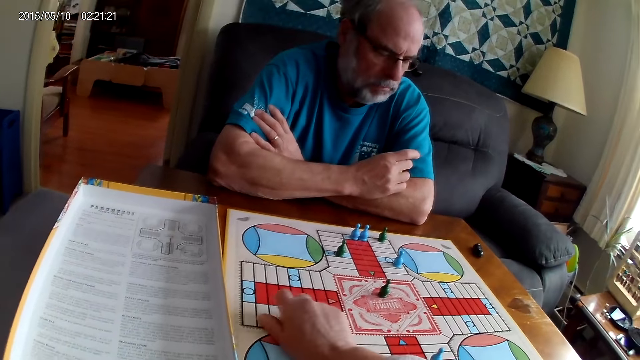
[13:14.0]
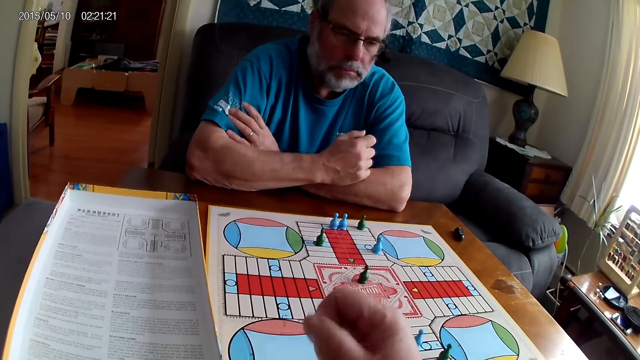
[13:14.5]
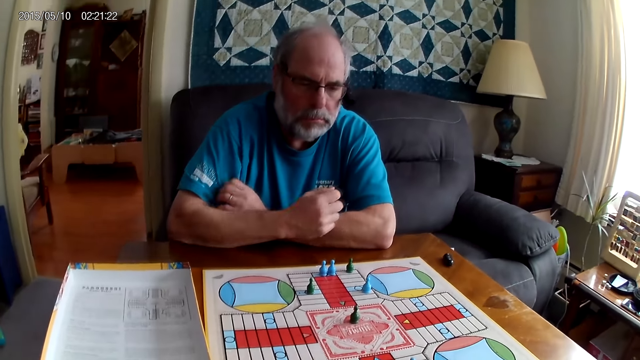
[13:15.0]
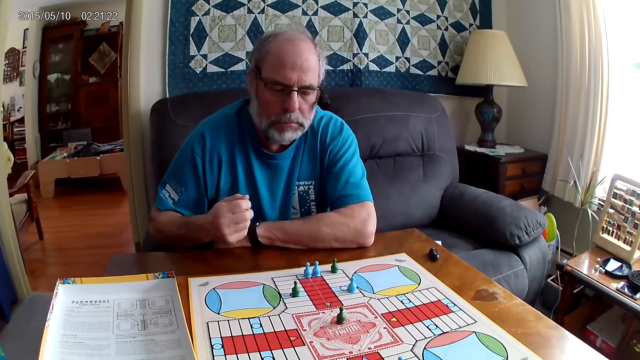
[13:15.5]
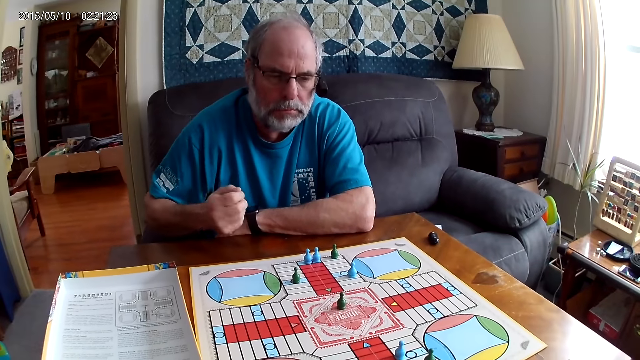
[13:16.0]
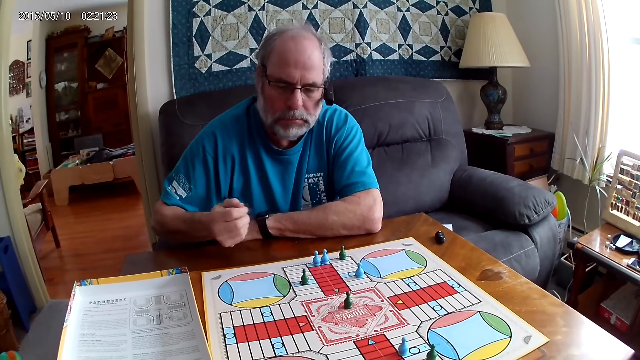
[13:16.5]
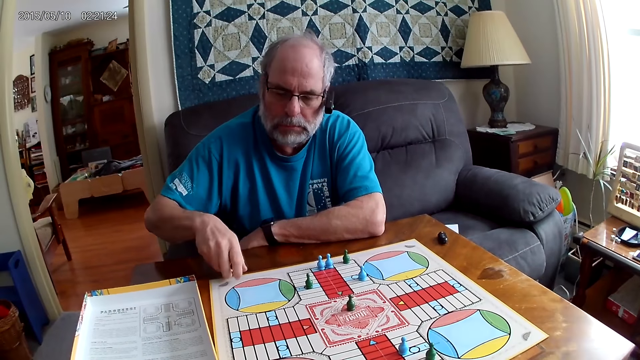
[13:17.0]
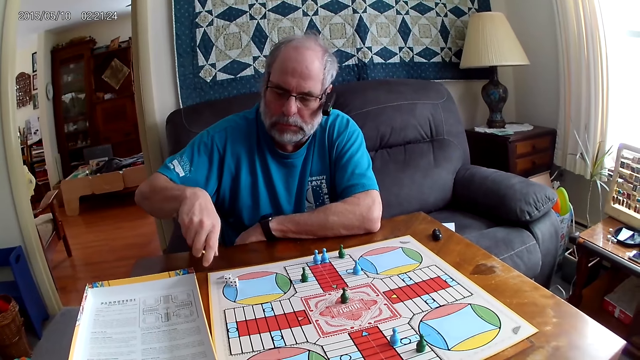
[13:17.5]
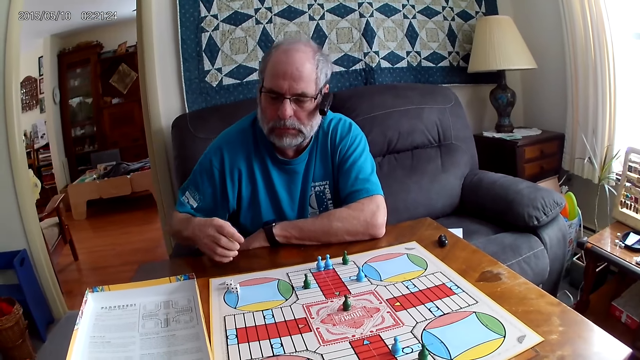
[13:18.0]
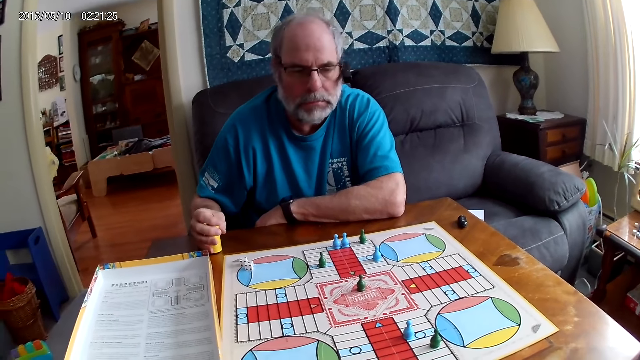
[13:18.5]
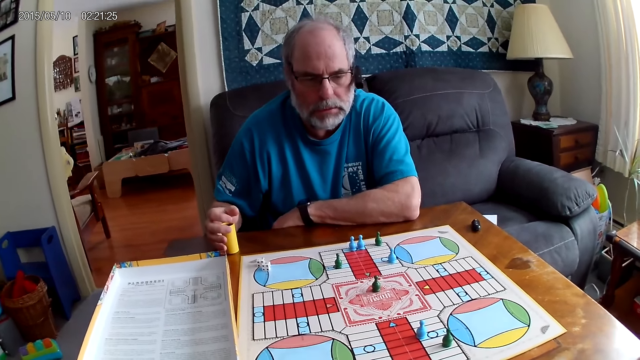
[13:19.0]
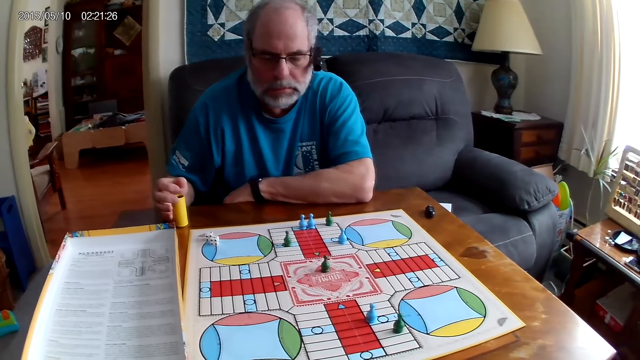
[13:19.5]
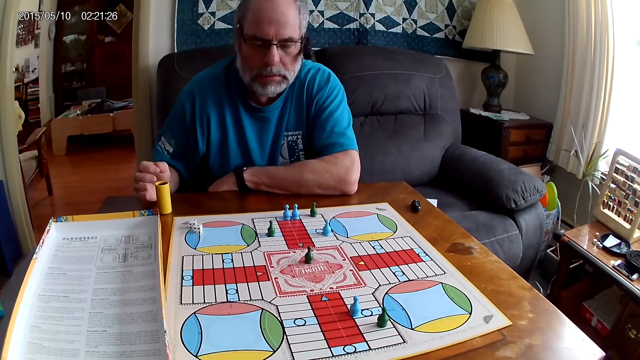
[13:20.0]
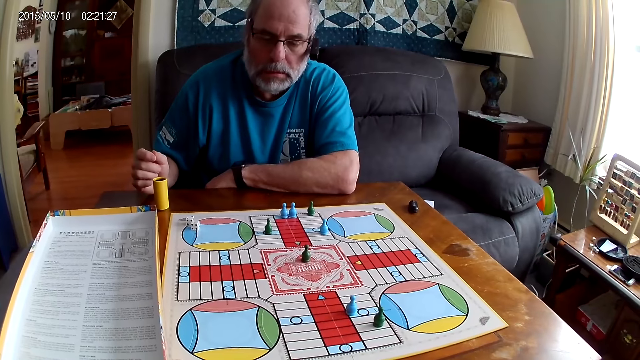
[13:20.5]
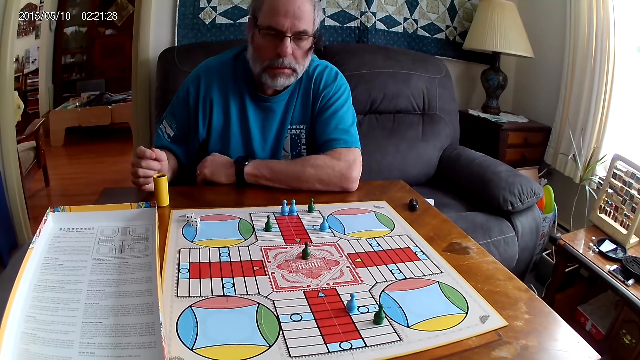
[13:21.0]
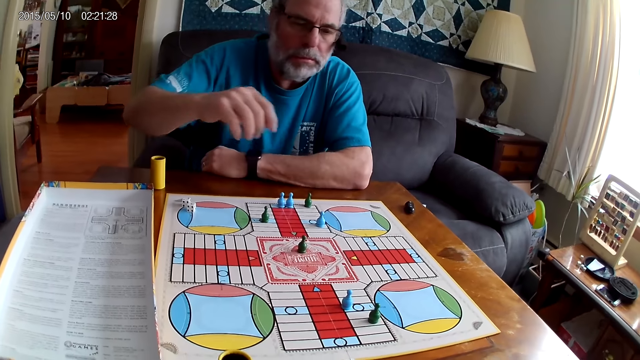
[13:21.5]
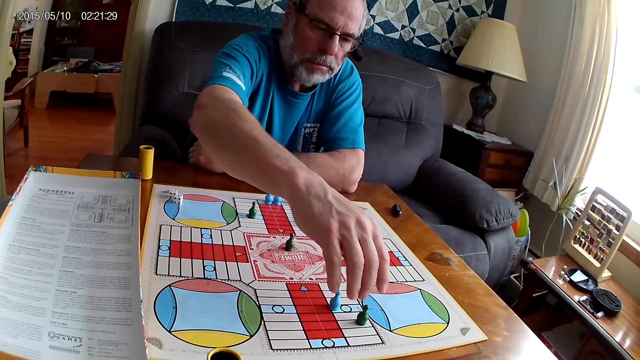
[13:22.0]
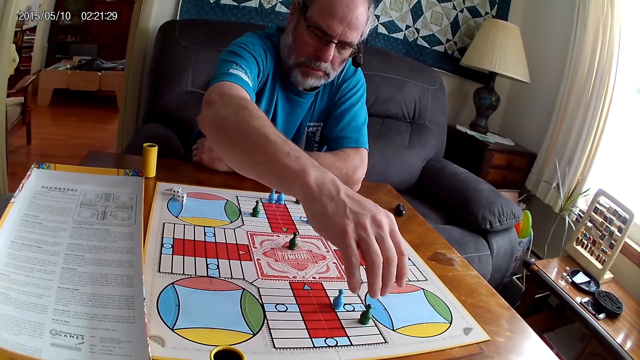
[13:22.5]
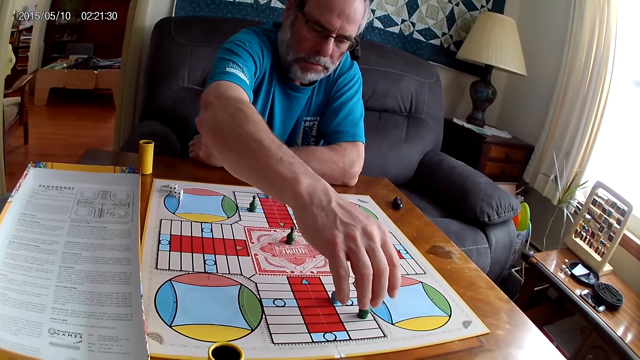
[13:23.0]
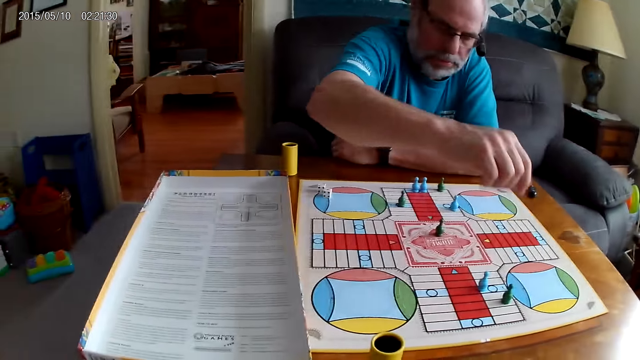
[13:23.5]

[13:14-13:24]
The camera wearer picks the dice from the Ludo board with her right hand. A man shuffles the dice in a container with his right hand. The man pours the dice in the container on the table with his right hand. The man places the dice cup aside, looks at the board, and stretches out his hand.

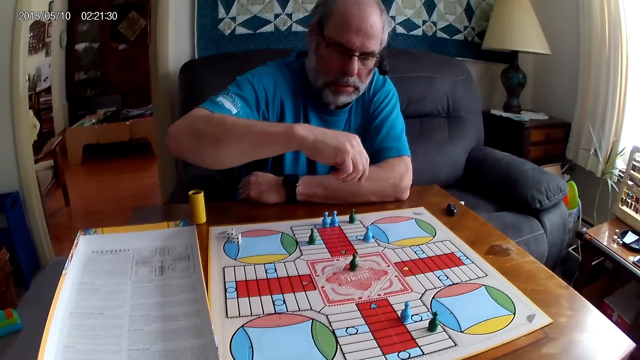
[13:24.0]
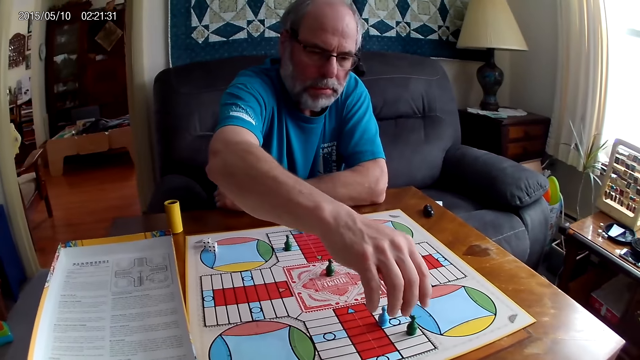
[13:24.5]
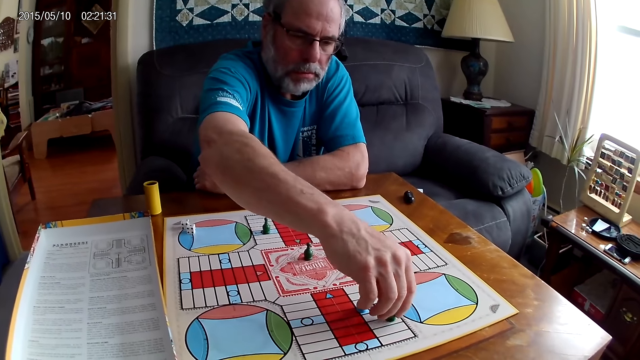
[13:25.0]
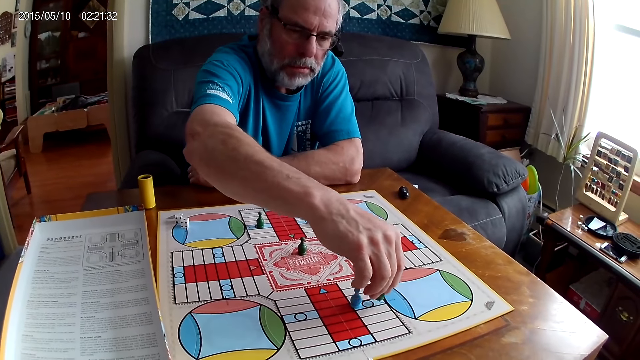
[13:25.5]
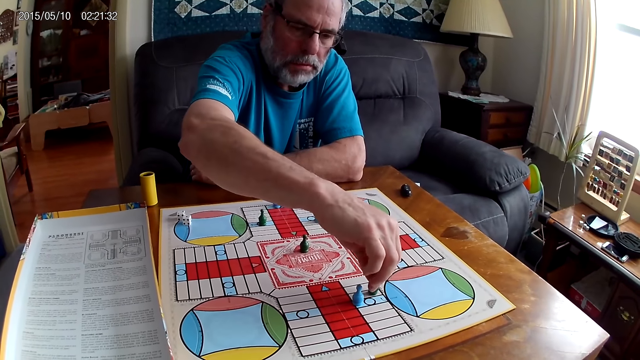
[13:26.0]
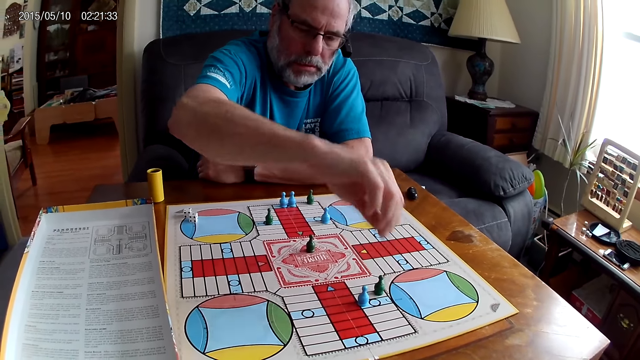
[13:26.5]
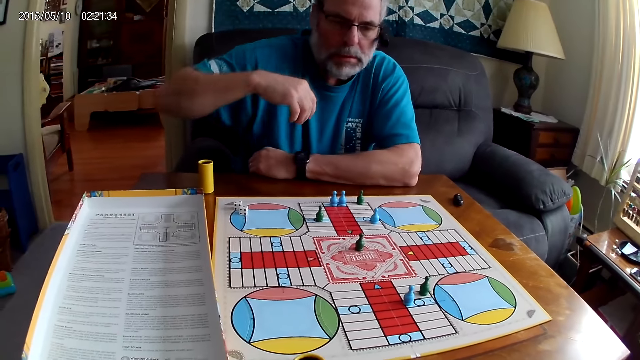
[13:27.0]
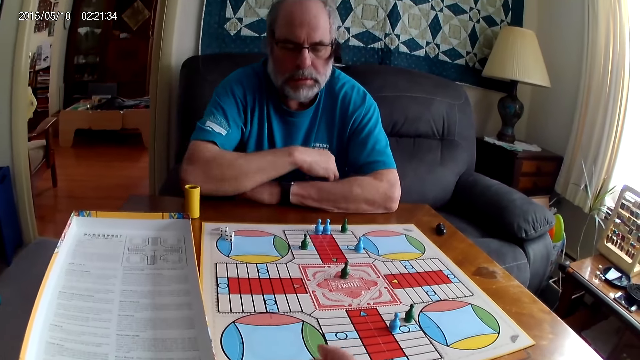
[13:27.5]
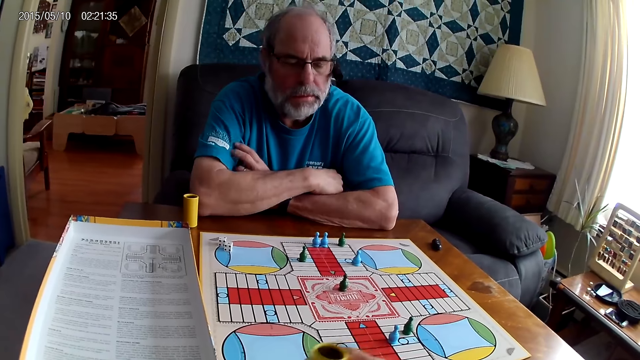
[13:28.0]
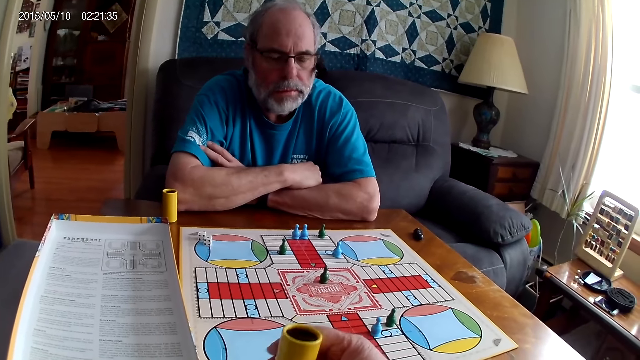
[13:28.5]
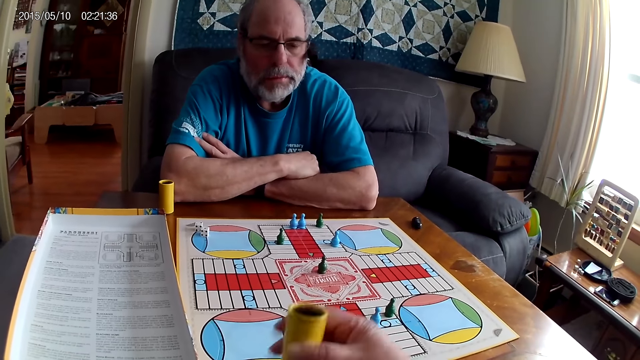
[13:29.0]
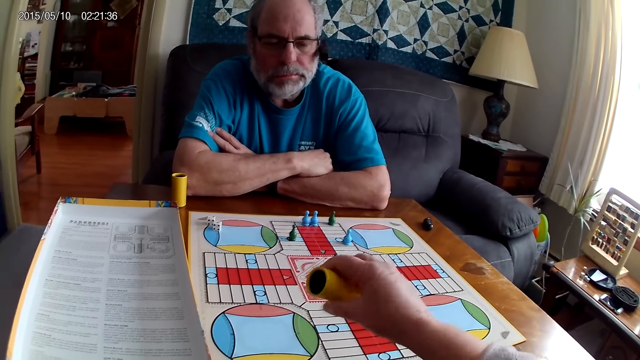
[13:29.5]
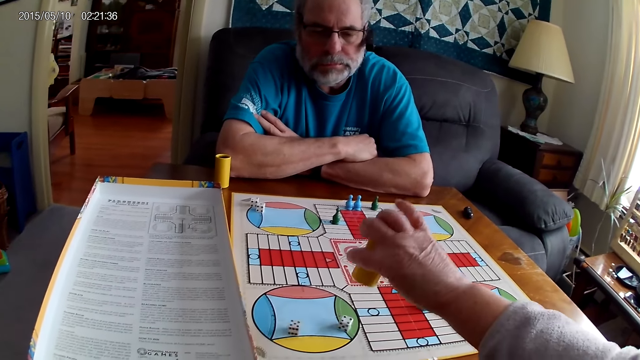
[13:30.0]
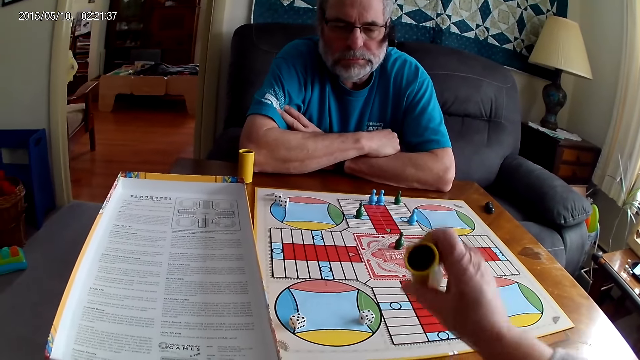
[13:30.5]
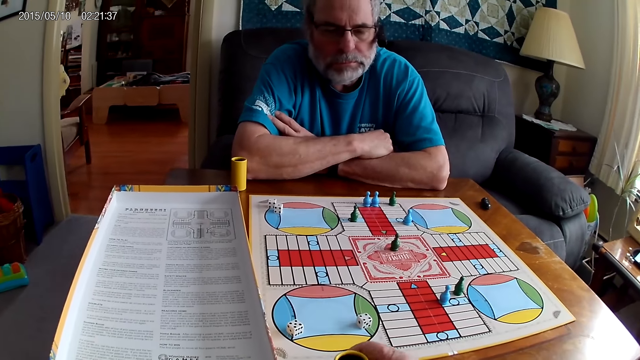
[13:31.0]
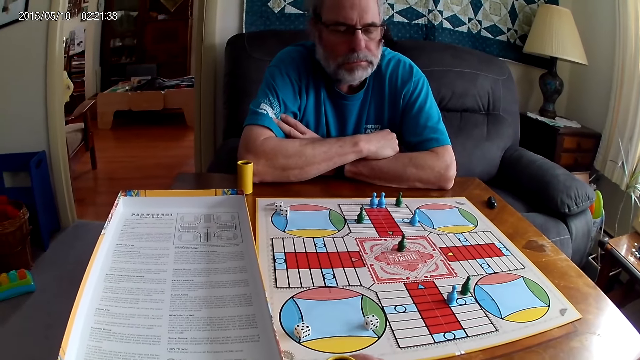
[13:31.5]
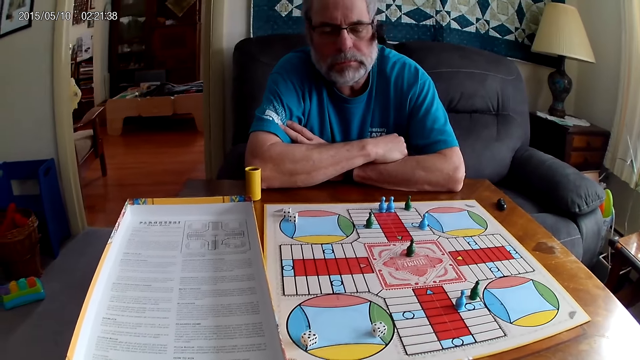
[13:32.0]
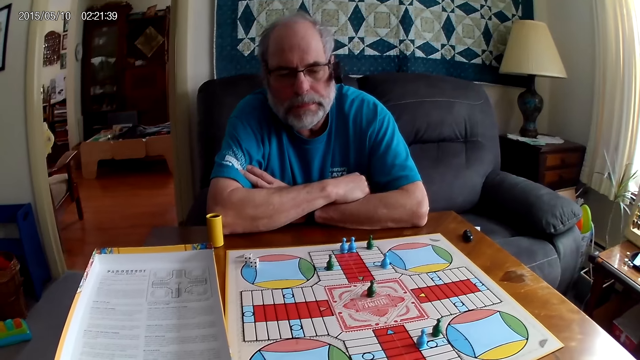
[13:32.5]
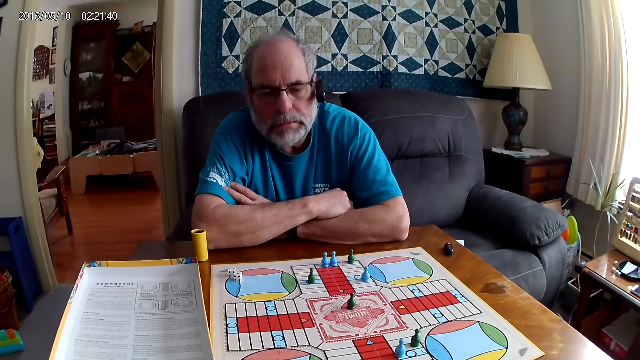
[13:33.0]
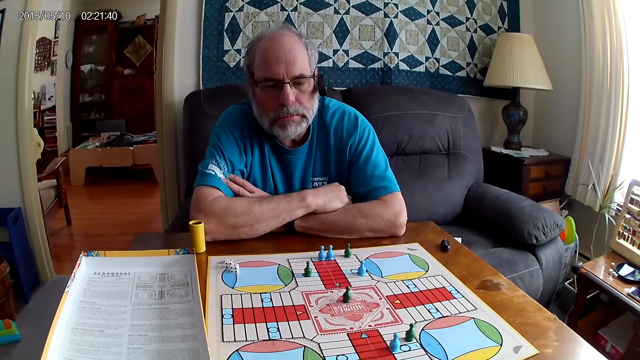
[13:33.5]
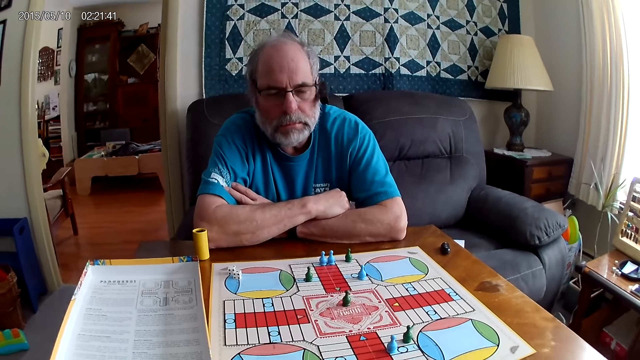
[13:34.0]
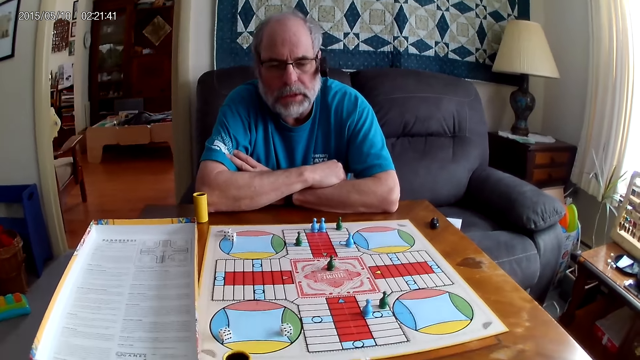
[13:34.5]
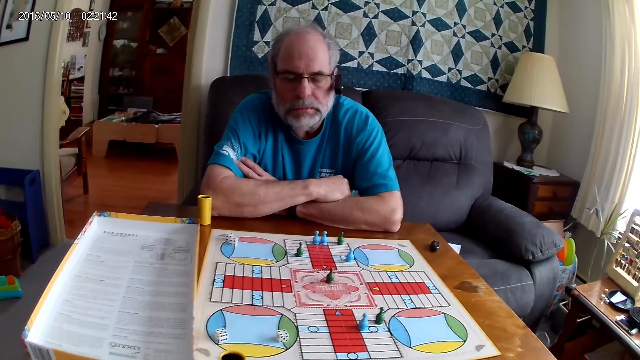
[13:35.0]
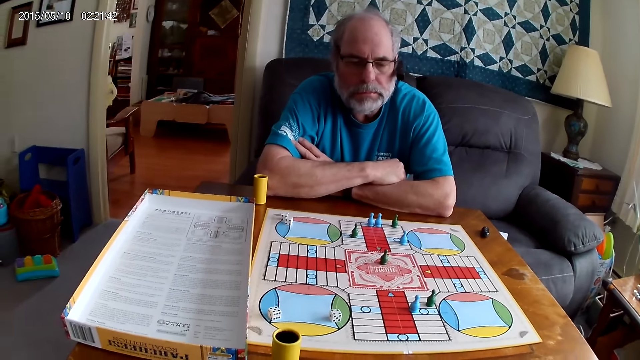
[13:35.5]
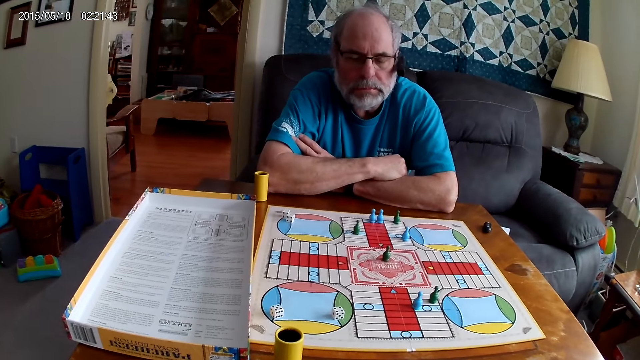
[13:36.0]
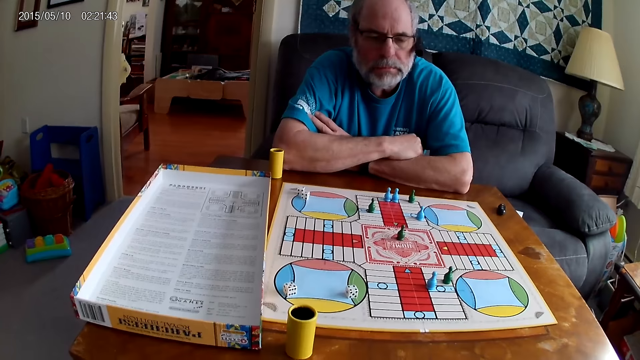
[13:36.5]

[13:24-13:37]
The man moves a green pawn through some cells on the Ludo board with his right hand. The camera wearer shuffles the dice in the container with her right hand. She pours the dice in the container on the Ludo board with her right hand. She lays the dice cup aside. She converses with the man.
